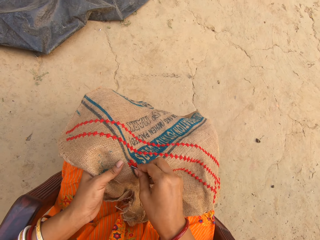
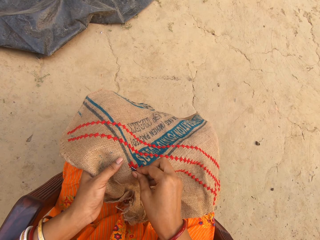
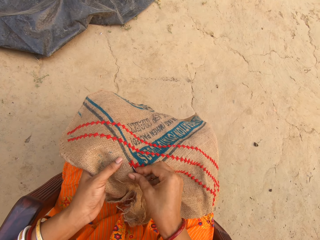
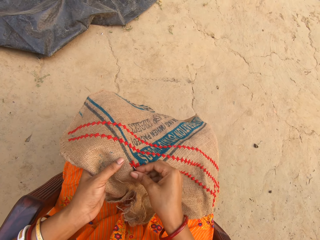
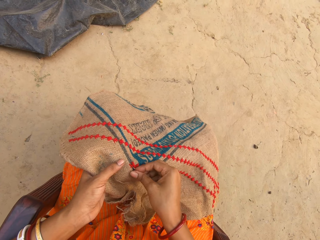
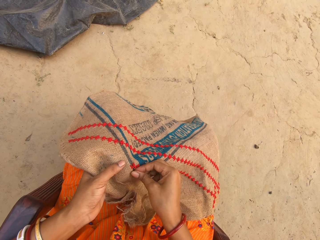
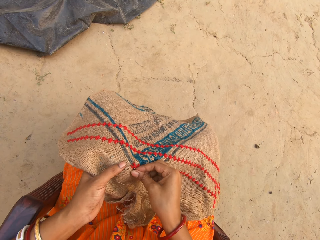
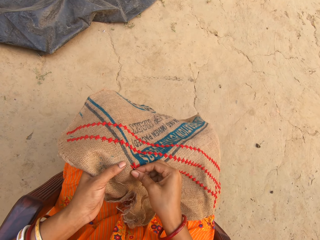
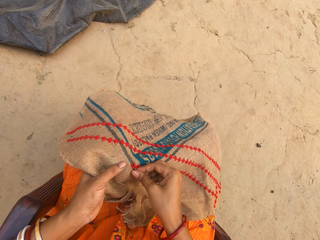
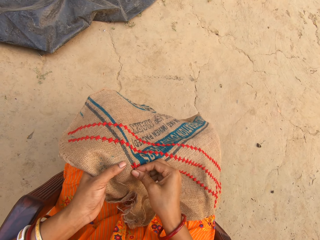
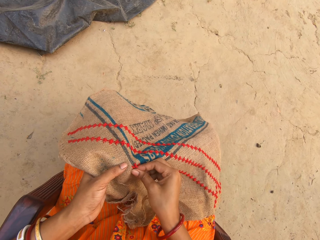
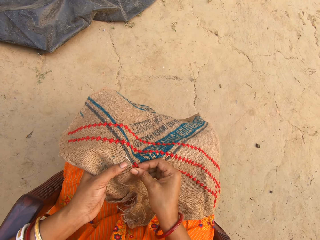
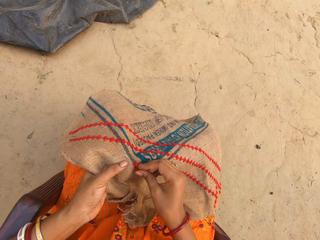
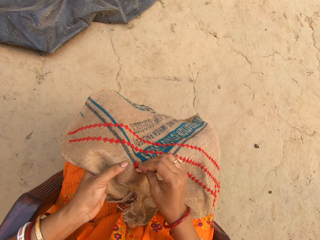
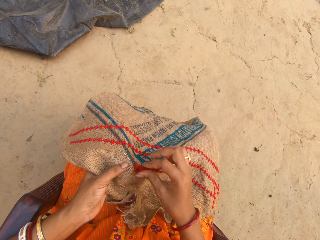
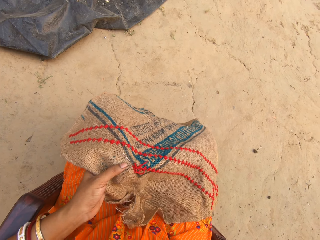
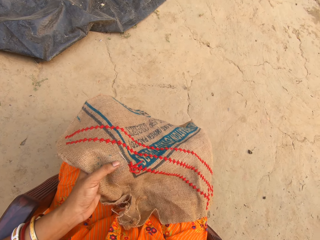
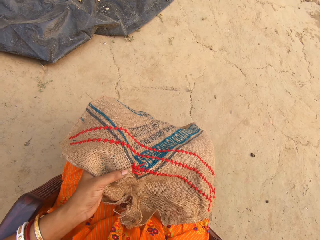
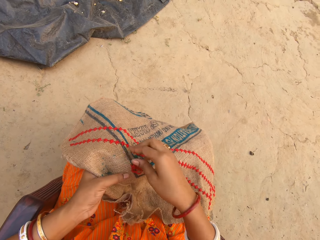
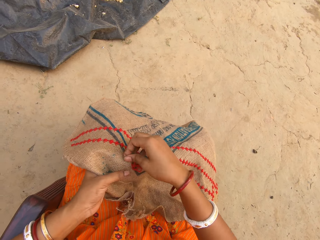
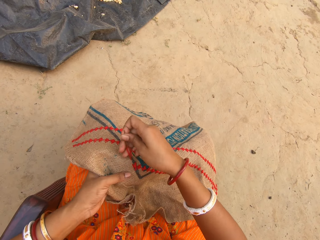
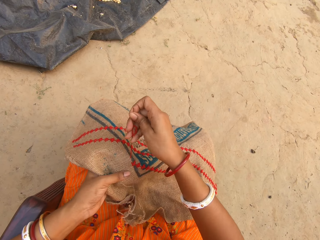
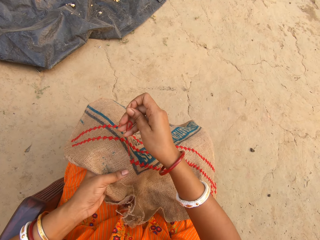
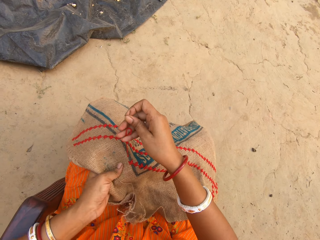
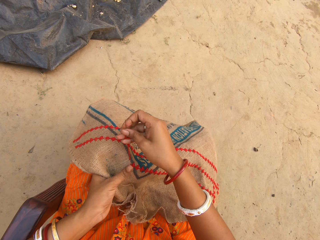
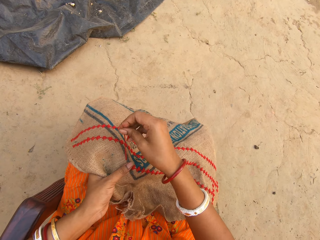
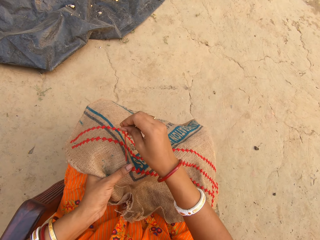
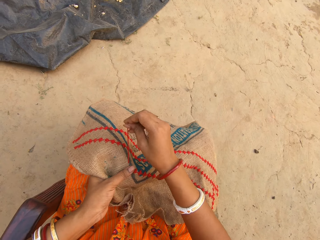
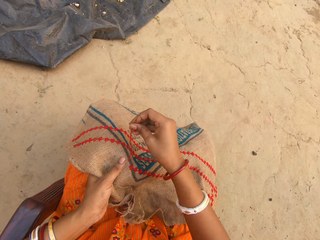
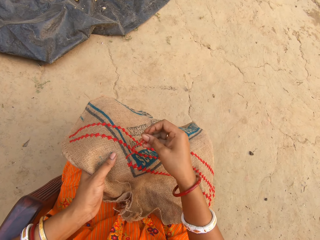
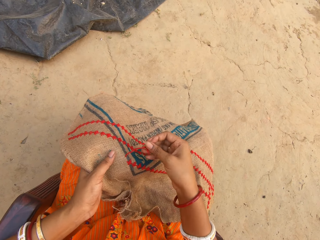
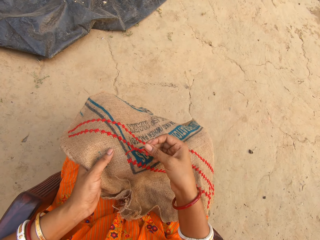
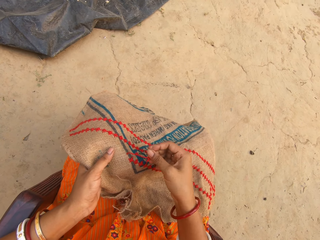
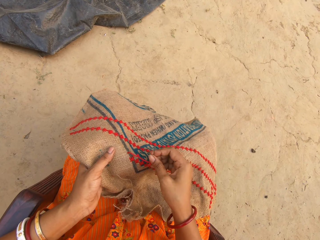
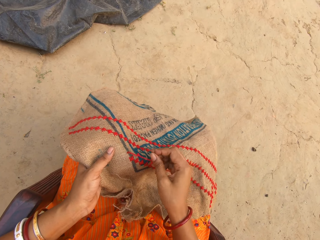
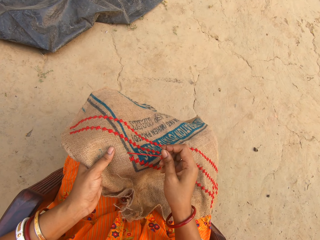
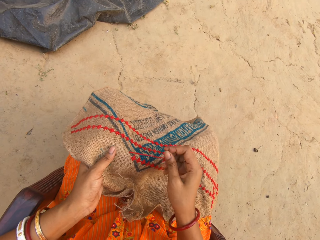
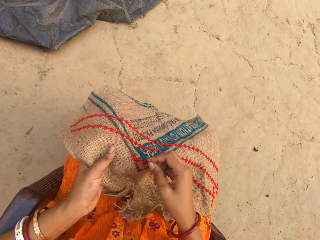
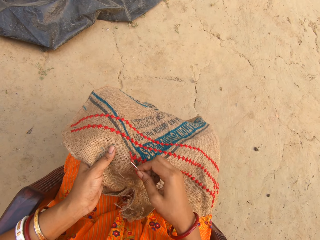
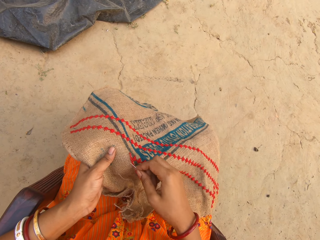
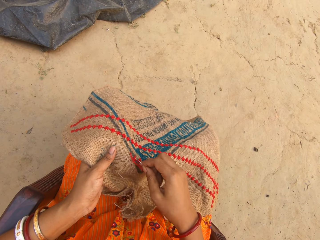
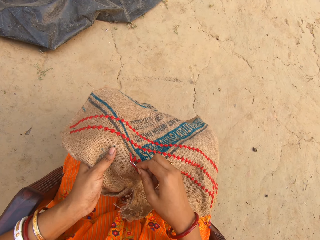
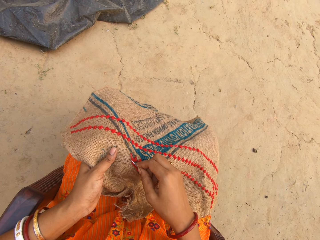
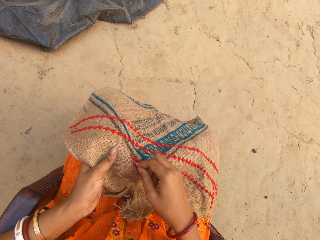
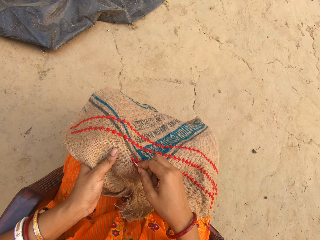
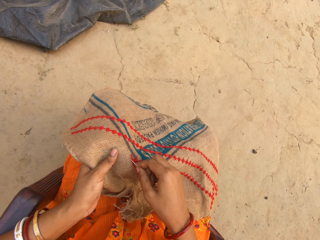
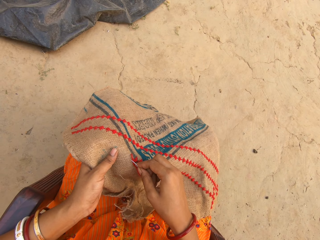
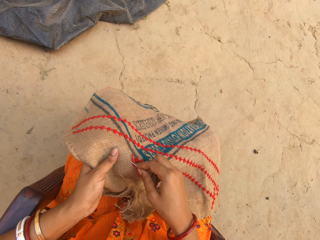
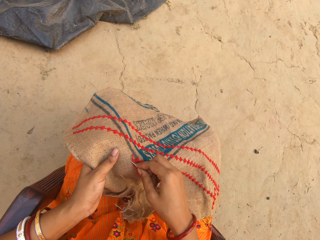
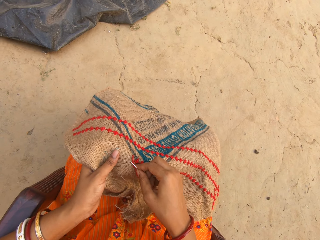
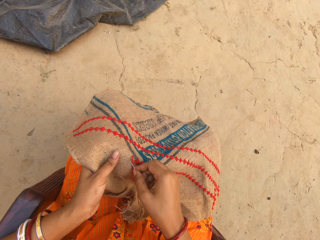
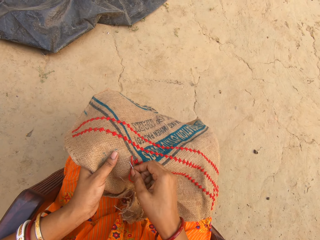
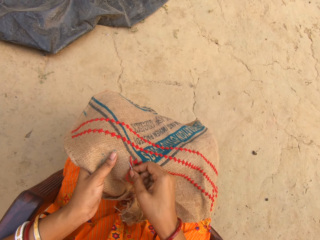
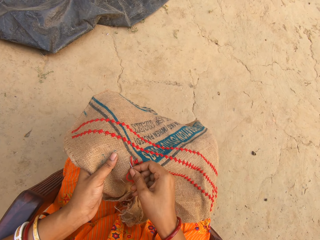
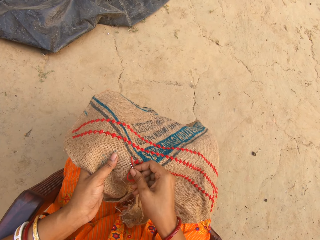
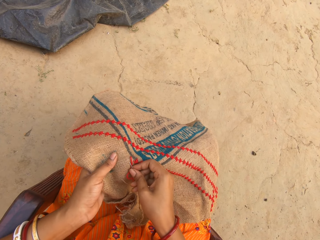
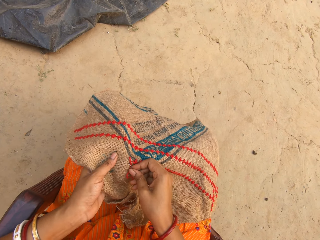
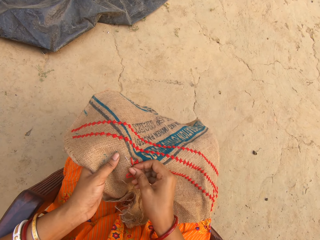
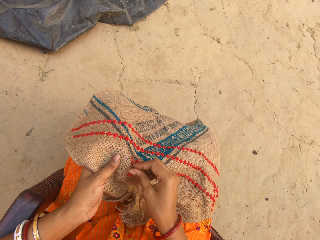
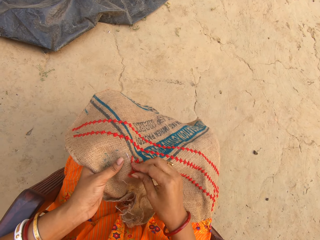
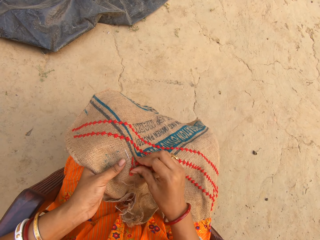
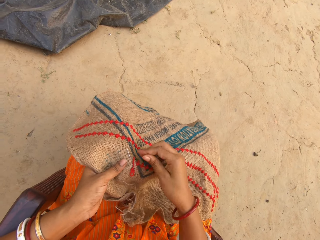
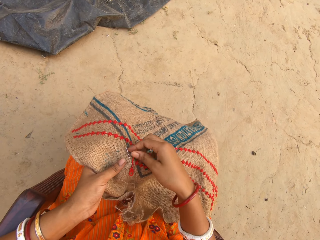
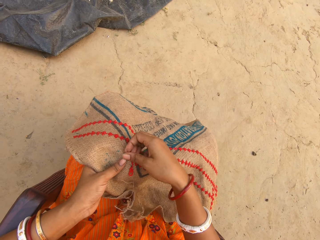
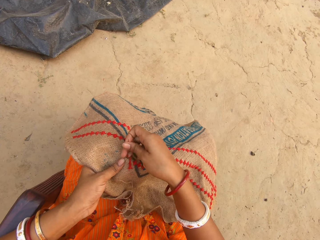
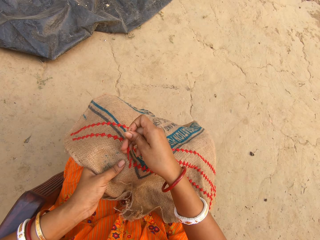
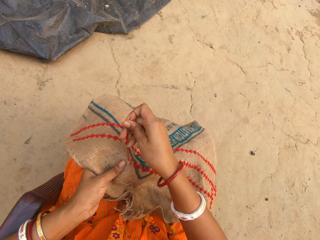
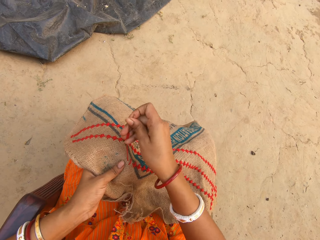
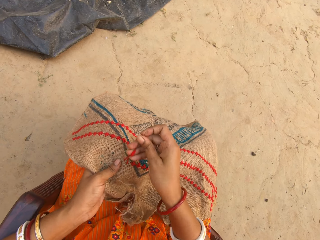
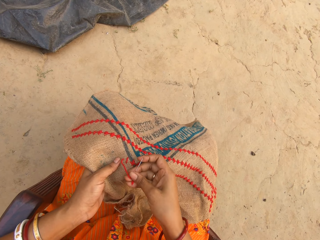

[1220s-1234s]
The camera wearer inserts the needle in her right hand in the cloth on her lap. She raises her right hand towards her head. She pulls the needle on the piece of cloth on her lap with her right hand. She makes cross-stitches on the piece of cloth on her laps with the needle and the thread in her right hand.

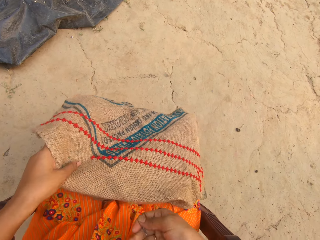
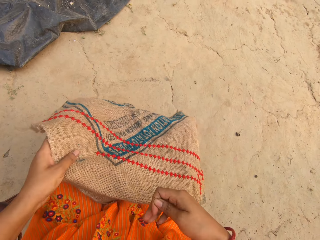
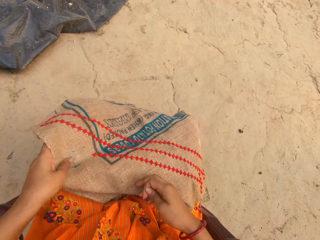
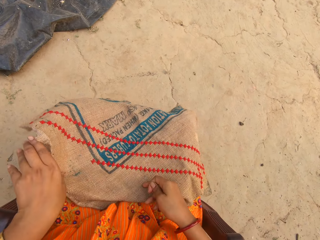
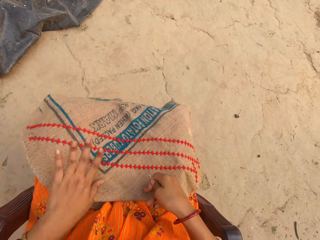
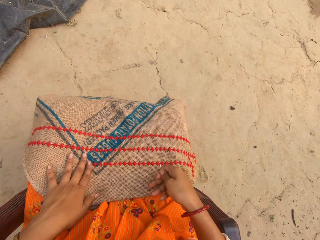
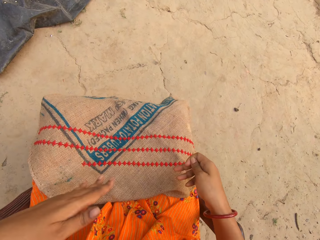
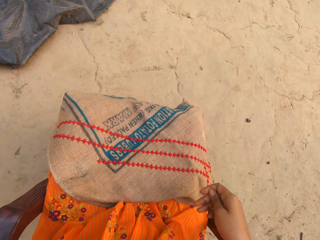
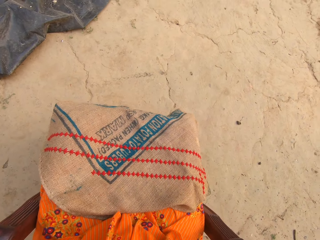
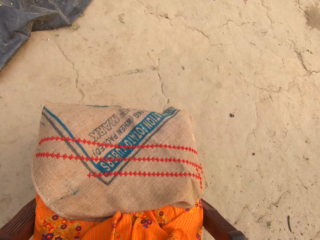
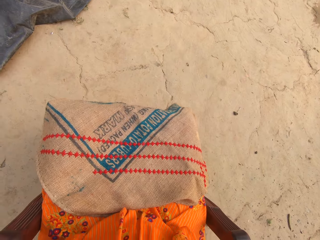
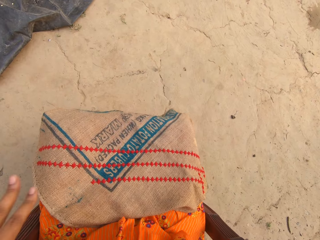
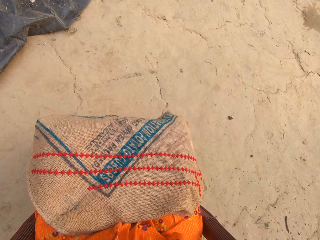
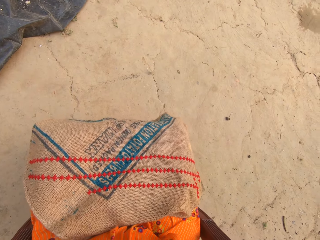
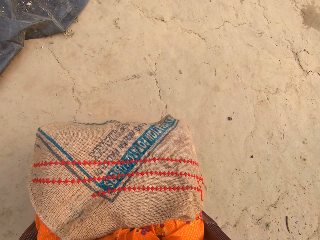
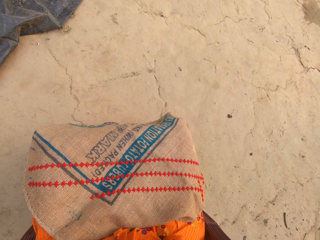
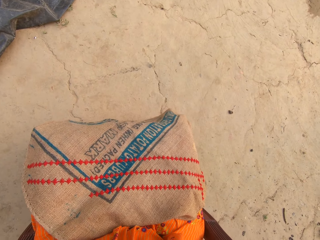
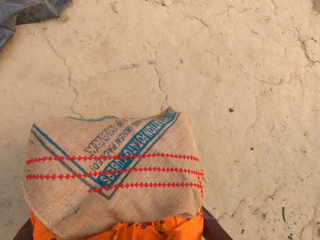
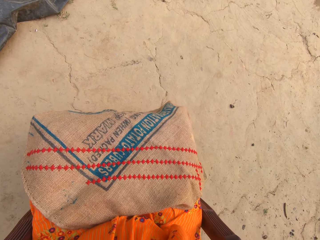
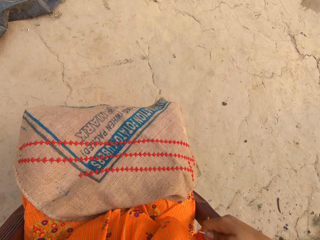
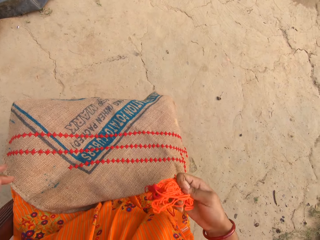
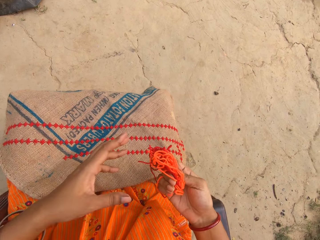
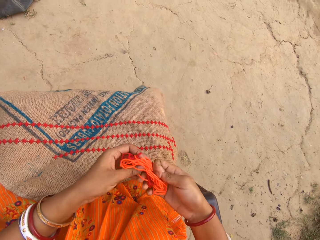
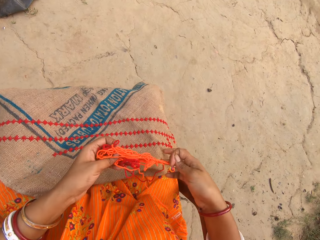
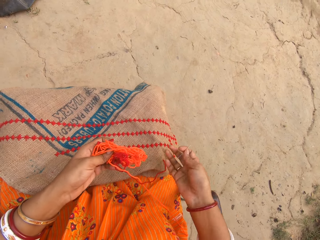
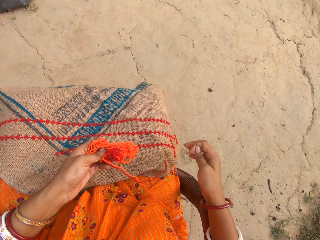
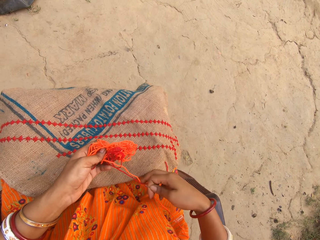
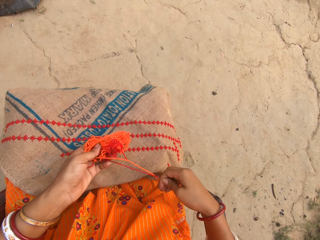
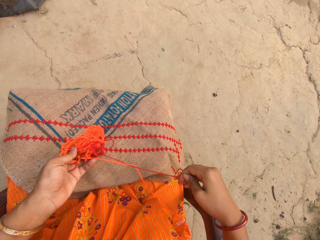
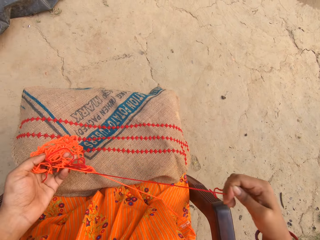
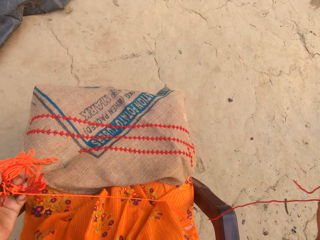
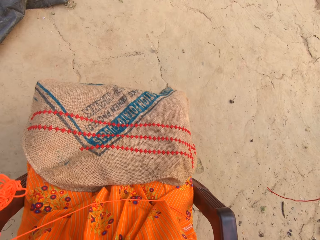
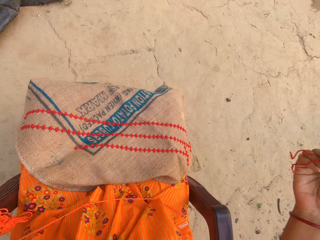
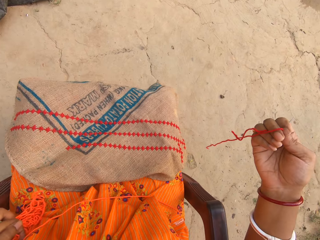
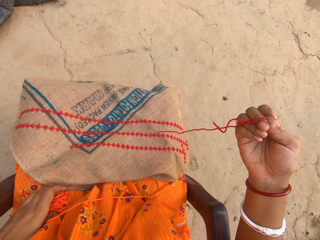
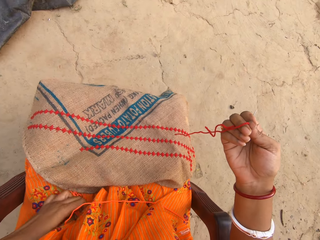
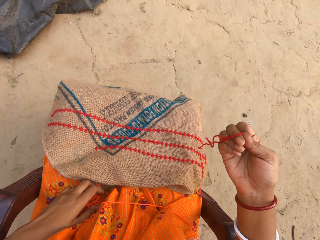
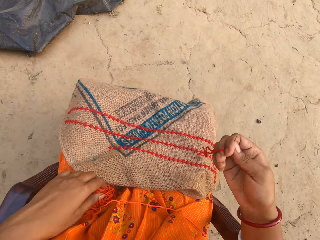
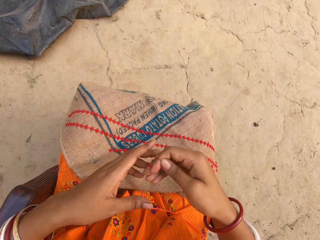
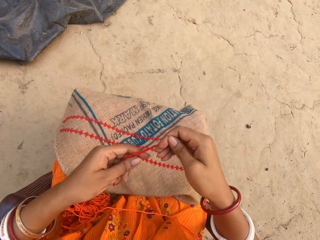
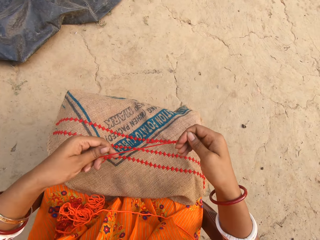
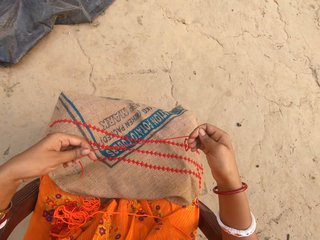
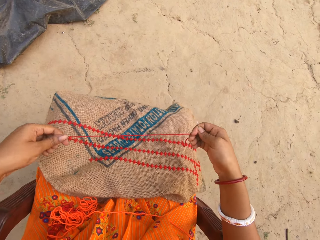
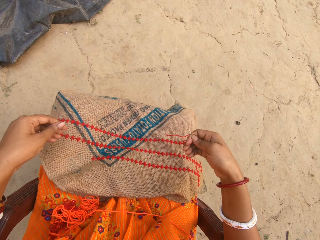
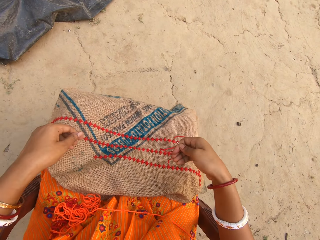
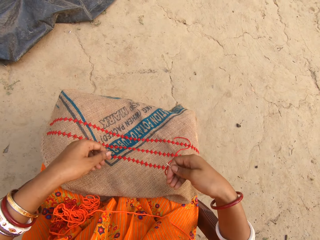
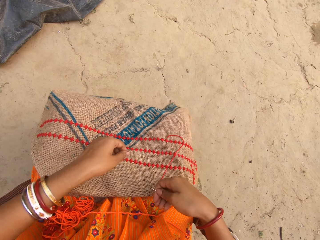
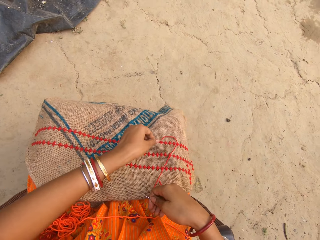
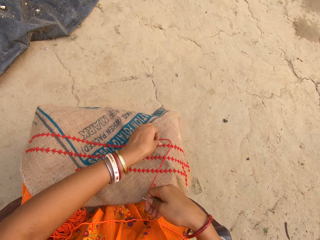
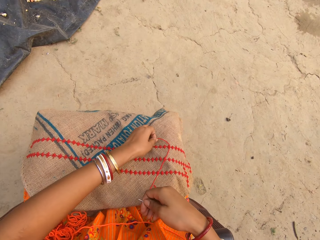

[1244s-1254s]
The camera wearer adjusts the piece of cloth on her laps with her hands. She touches a sack. She removes a roll of thread or yarn from her pocket with her right hand. She passes the roll of thread from her right hand to her left hand. She holds the yarn and untangles the yarn. She takes a thread from her left hand with her right hand. She places the roll of thread in her left hand on her laps. She stretches the thread with both hands. She holds the yarn.
